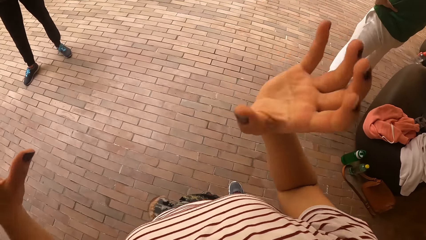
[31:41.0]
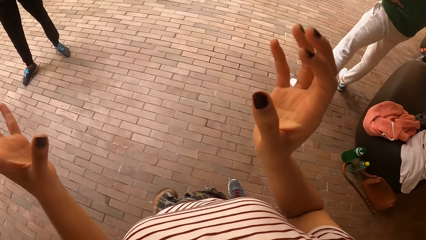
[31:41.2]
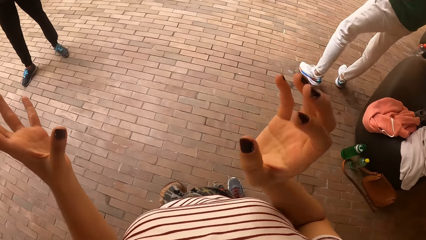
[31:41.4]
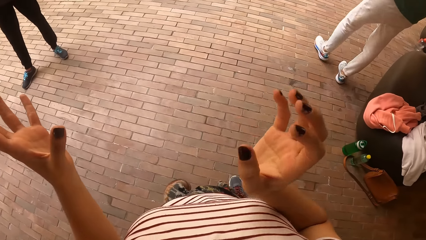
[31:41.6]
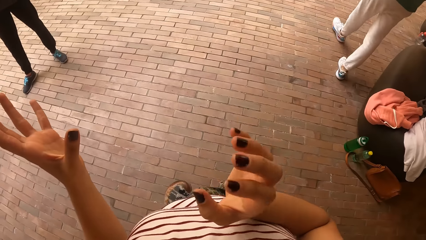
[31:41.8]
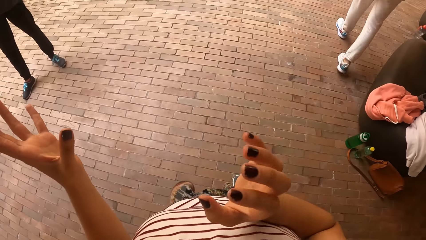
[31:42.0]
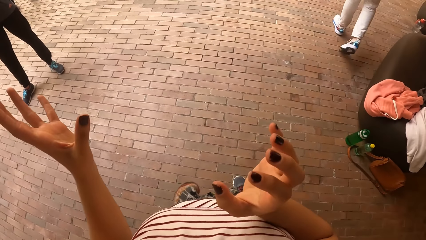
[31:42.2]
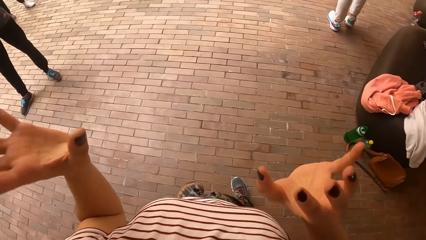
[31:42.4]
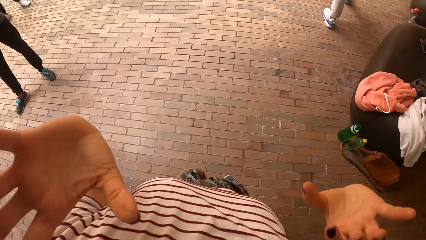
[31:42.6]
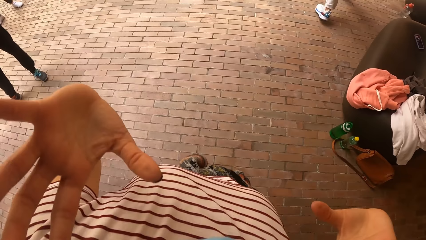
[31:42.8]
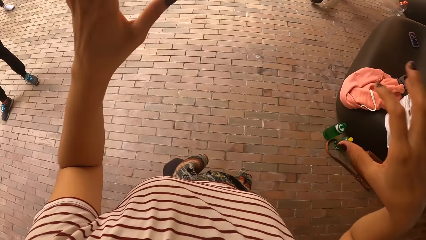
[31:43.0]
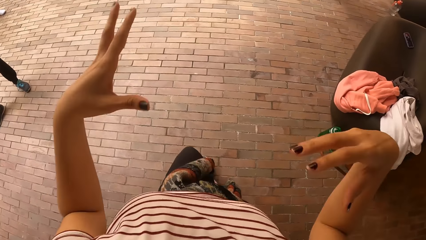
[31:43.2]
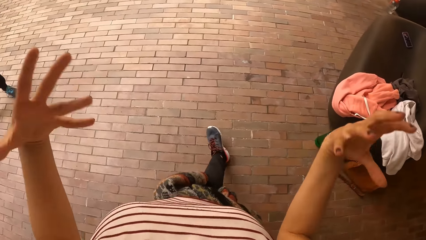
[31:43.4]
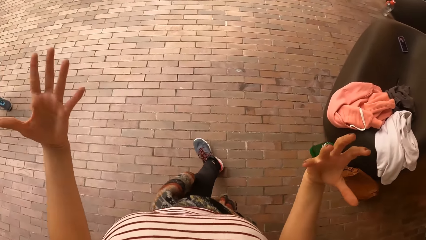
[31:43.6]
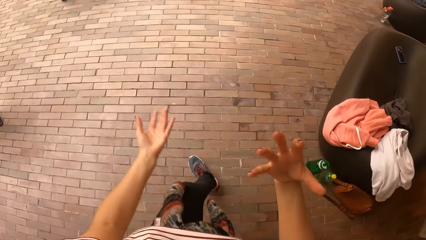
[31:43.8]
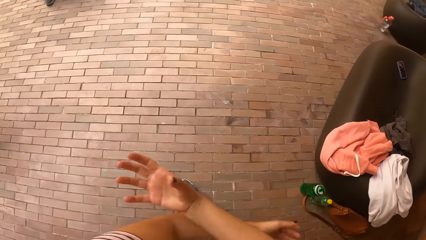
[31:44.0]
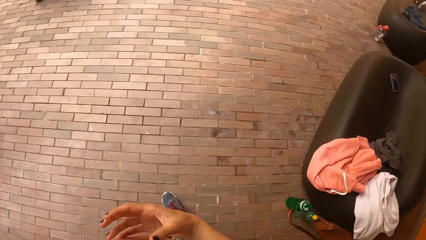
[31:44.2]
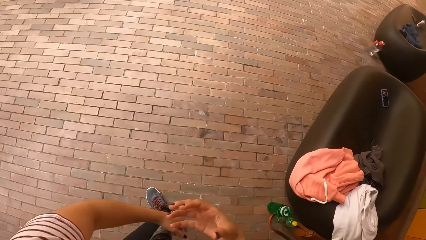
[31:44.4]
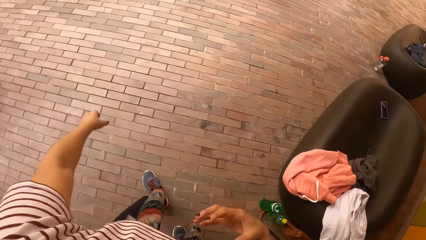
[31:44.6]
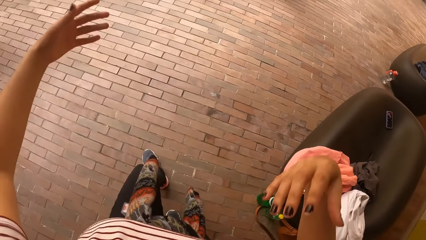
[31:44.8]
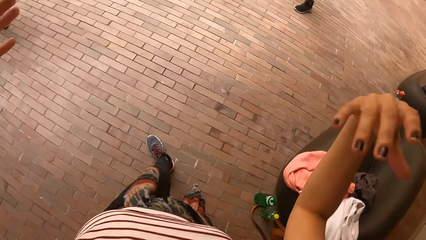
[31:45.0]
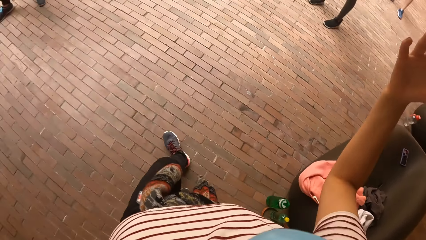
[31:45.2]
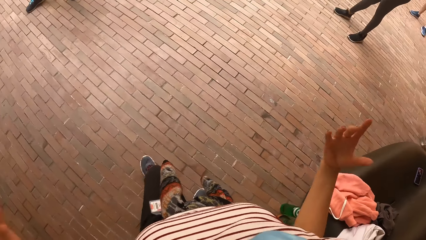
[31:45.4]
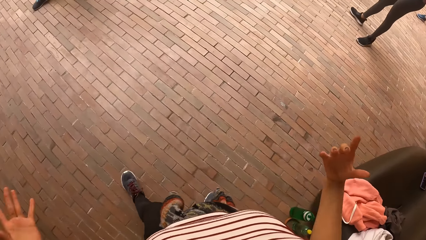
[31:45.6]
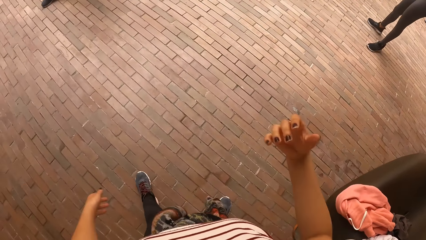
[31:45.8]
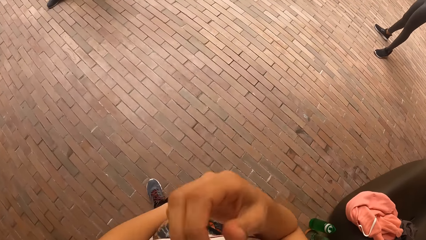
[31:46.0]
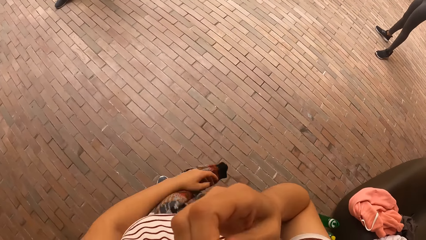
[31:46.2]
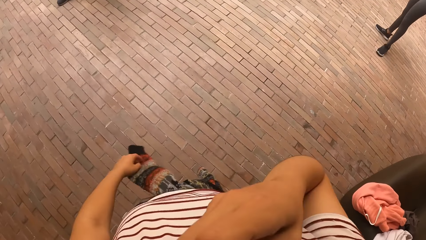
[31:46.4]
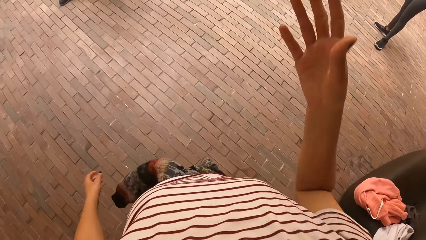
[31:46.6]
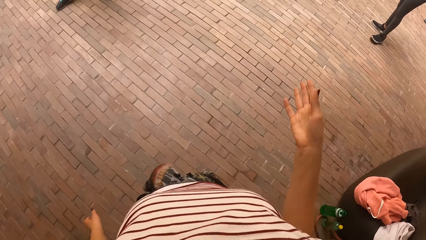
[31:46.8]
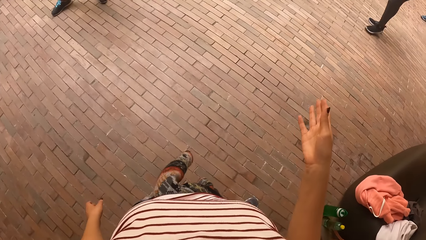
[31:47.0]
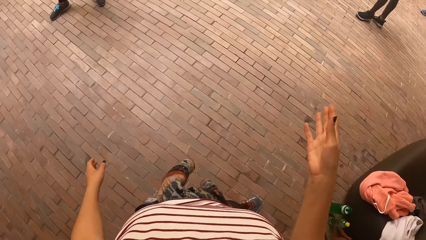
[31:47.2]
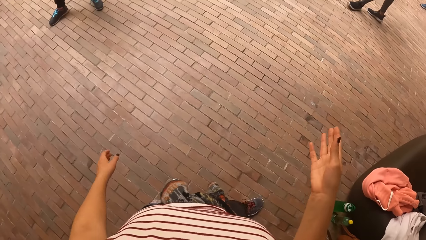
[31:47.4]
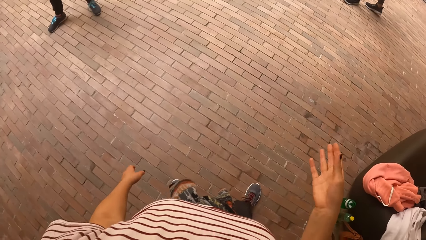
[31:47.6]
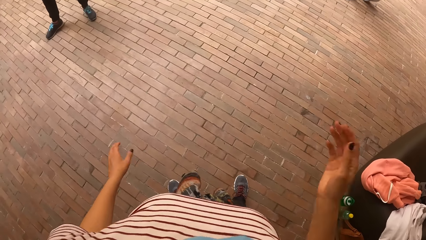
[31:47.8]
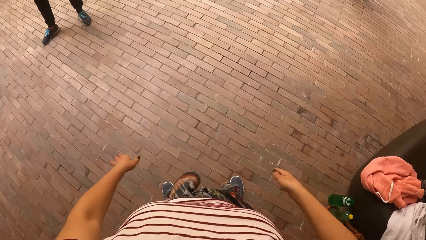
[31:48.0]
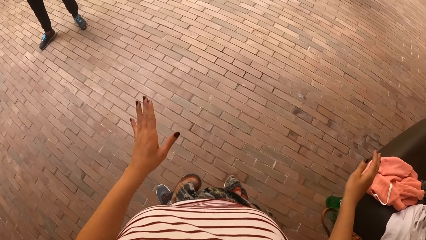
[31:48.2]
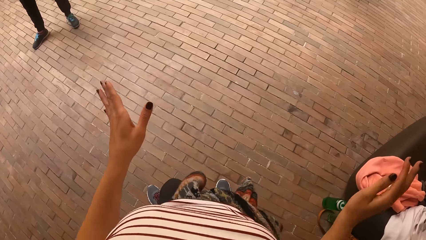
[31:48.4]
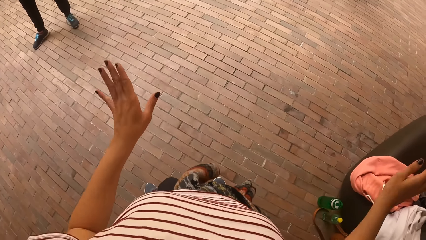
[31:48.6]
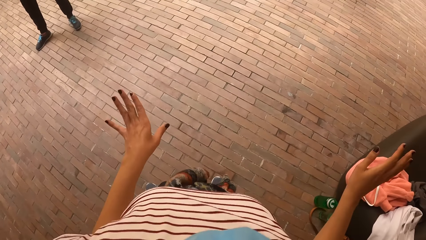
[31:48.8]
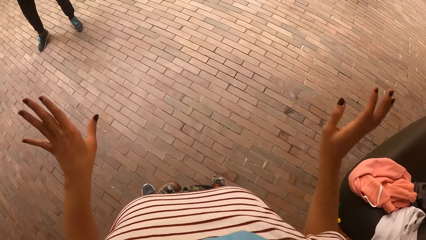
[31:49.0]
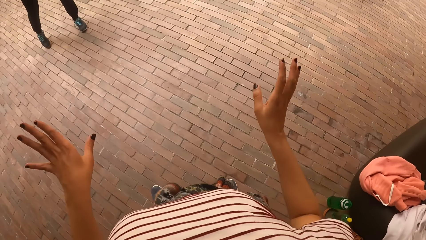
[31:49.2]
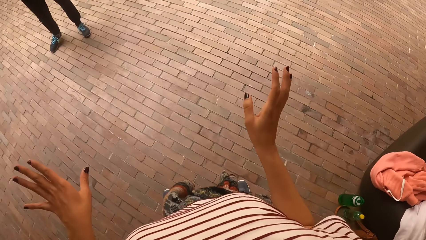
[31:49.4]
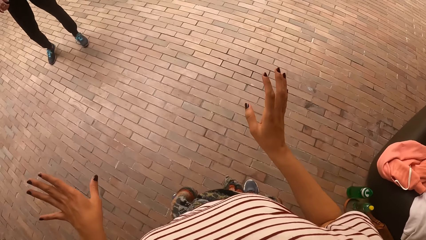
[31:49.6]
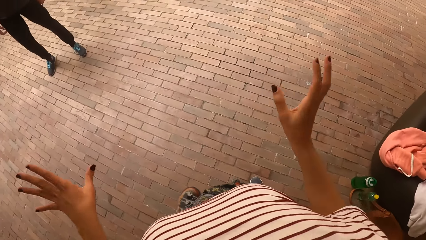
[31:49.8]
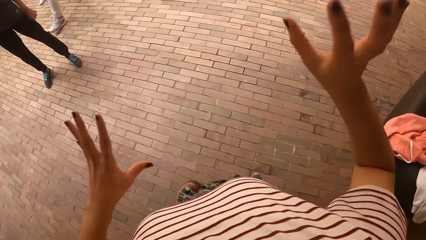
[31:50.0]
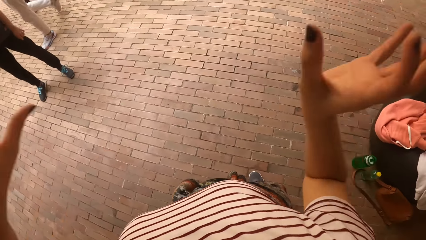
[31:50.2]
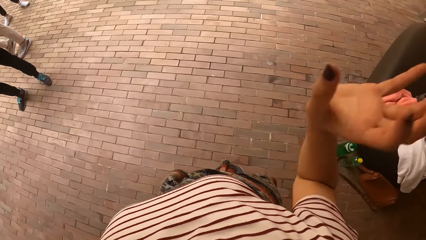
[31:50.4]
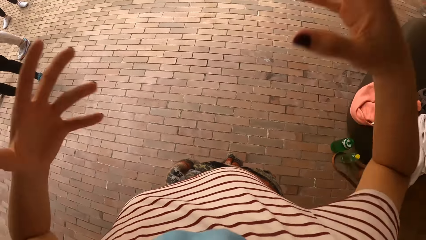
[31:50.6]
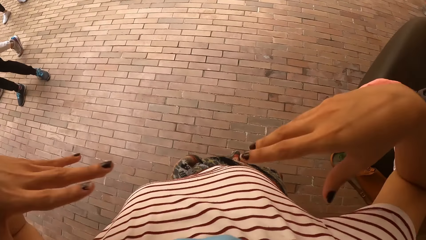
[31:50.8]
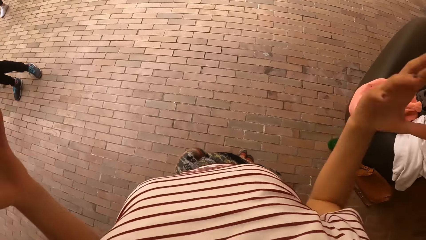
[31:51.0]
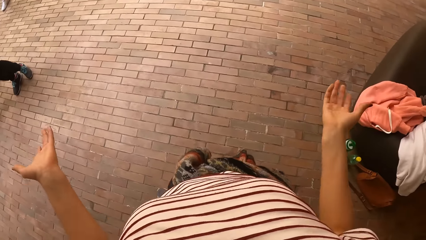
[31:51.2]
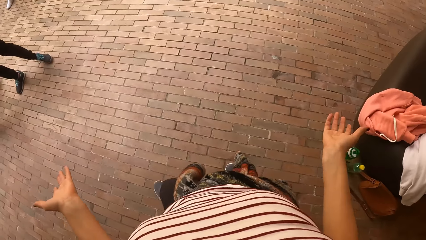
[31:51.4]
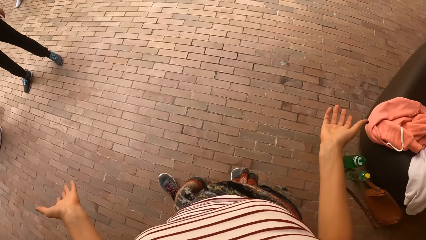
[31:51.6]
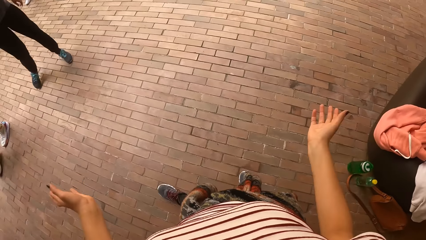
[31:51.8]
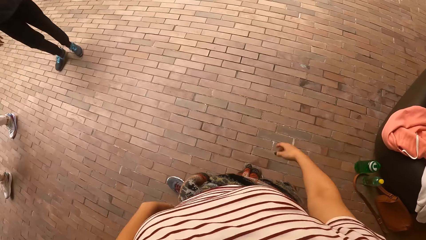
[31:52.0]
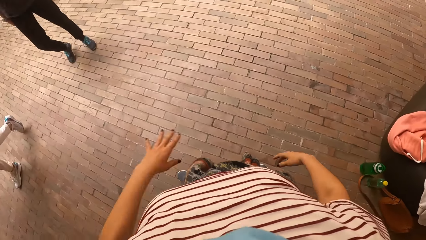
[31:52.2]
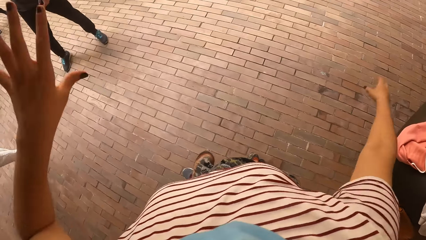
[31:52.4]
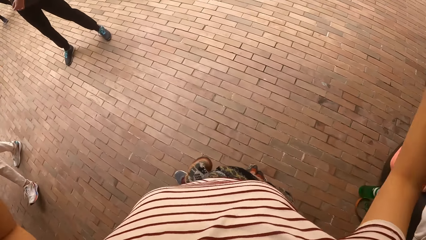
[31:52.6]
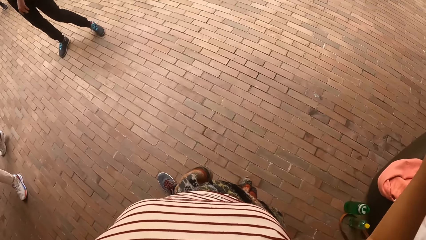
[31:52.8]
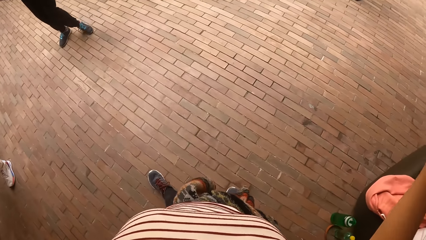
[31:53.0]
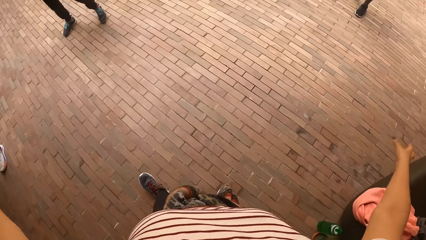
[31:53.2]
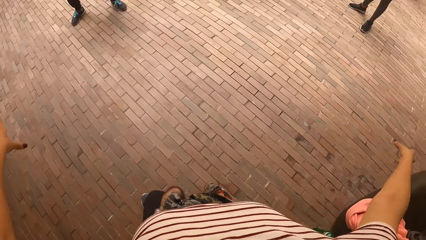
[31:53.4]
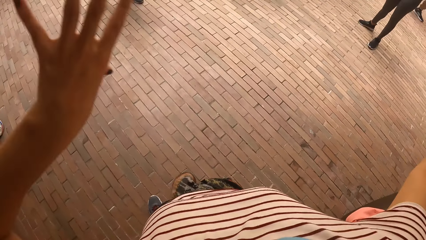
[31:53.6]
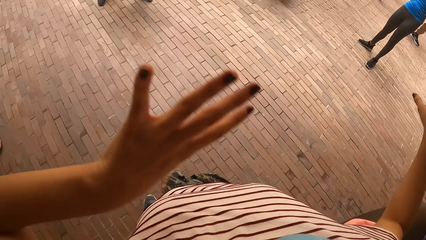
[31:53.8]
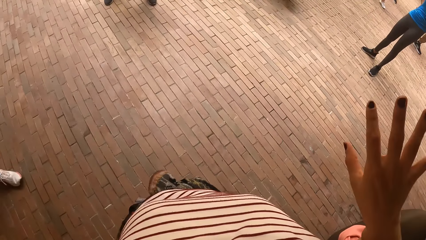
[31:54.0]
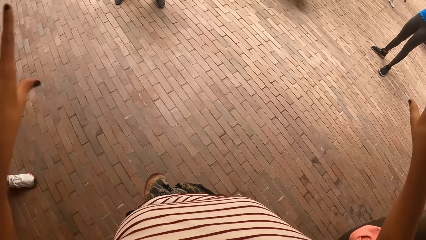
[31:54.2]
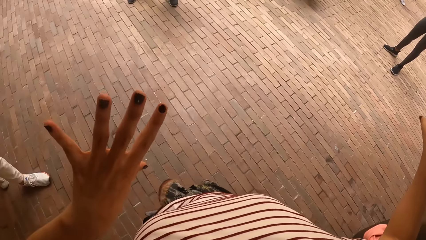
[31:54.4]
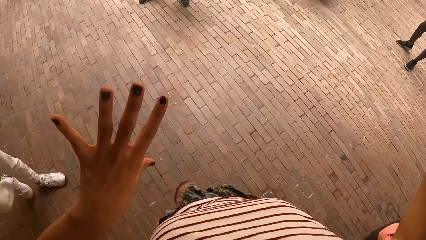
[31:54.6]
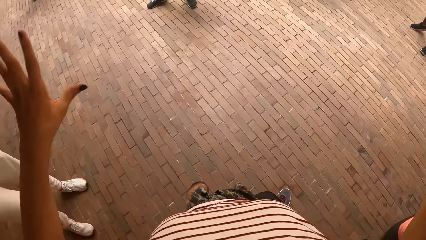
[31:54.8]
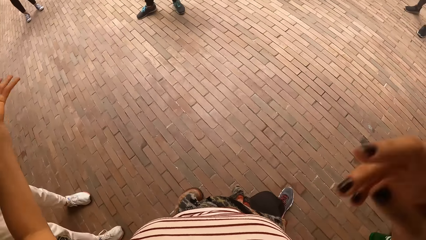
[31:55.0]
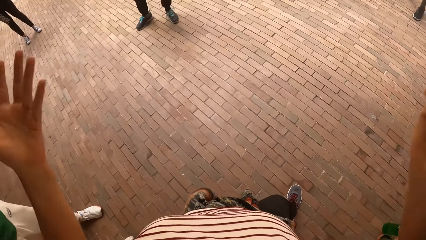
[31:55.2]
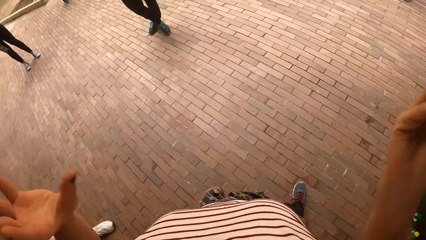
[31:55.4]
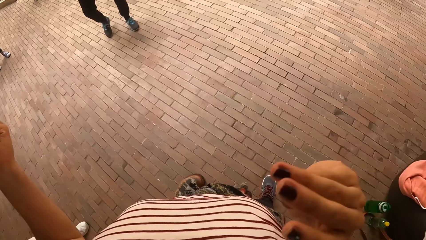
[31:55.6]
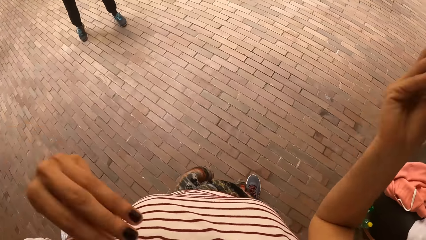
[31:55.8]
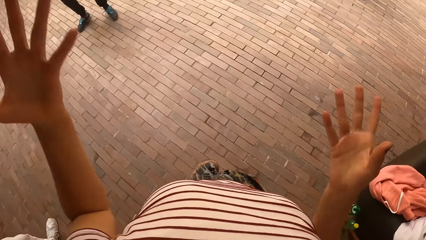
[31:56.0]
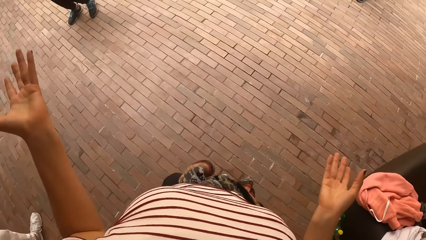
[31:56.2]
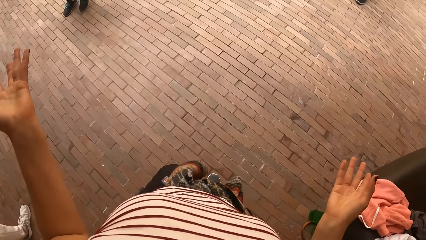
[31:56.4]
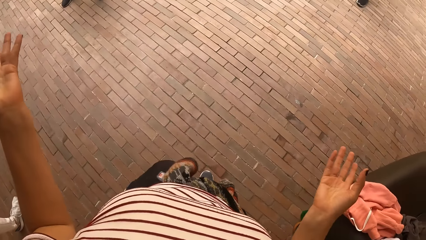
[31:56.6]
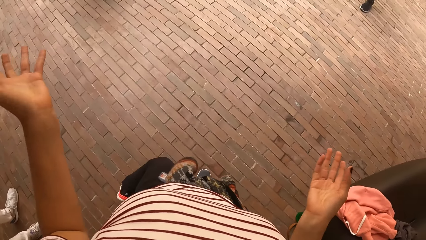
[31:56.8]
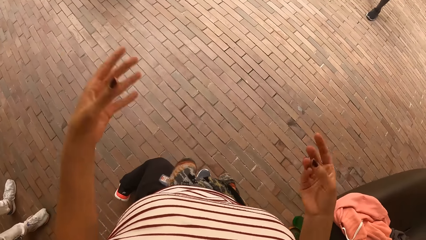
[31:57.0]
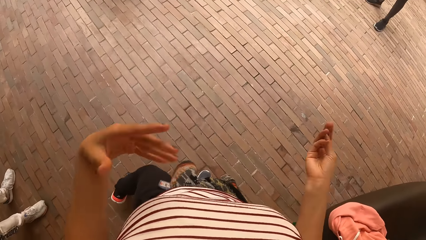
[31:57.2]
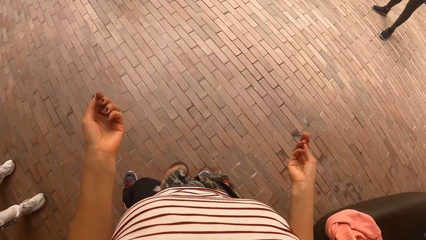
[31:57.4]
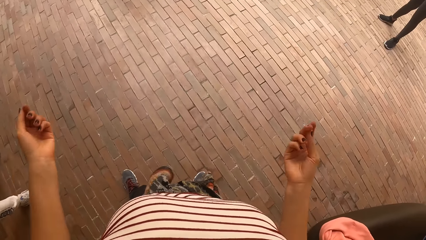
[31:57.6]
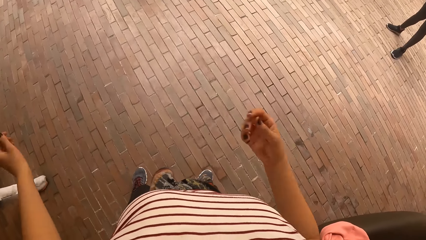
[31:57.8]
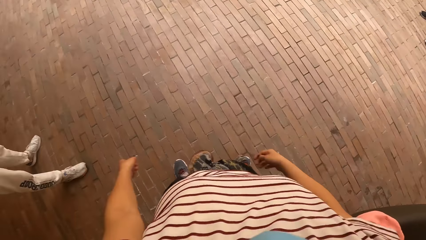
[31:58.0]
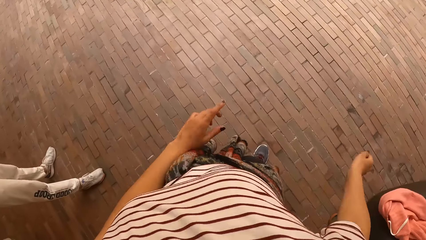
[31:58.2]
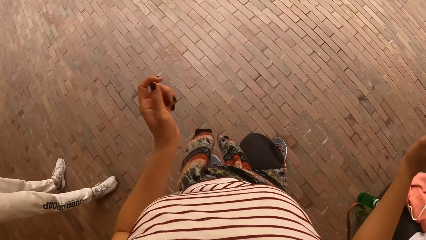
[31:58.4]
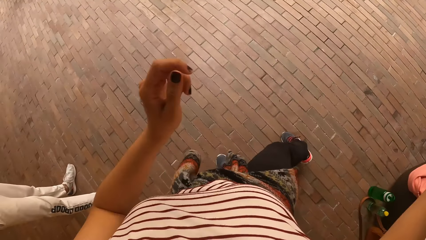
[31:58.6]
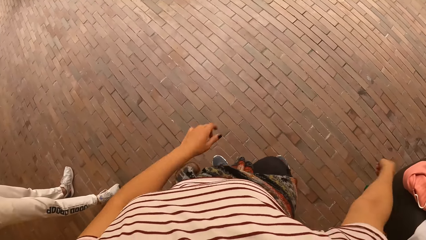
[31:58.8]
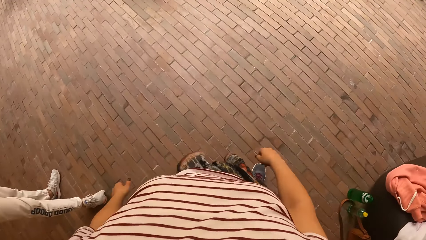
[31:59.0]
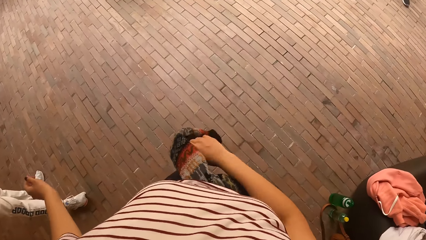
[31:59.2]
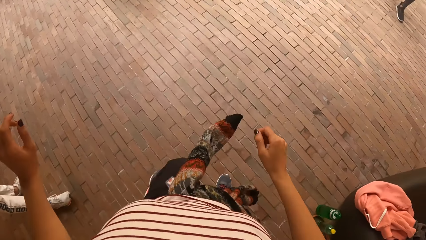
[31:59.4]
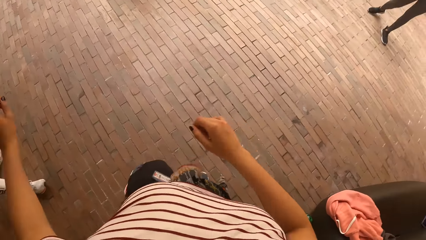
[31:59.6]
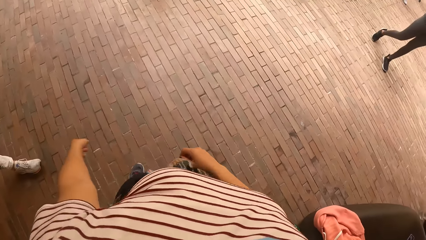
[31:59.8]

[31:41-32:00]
A man moves. The camera wearer moves their hands. Another man moves. A third man walks. The camera wearer moves their hands. The third man walks. The second man moves. The camera wearer moves their hands. They dance with a group of people at the dance centre.
